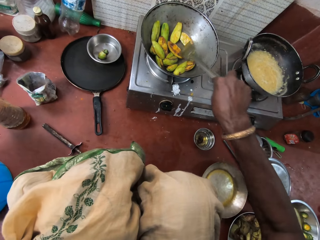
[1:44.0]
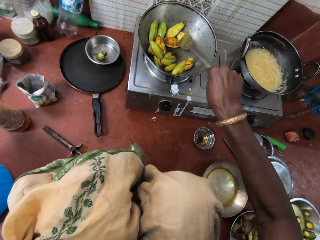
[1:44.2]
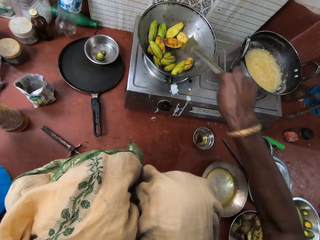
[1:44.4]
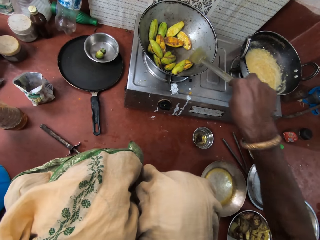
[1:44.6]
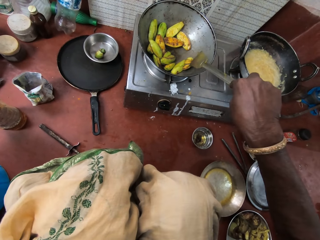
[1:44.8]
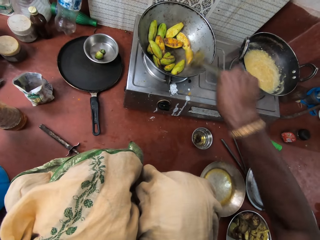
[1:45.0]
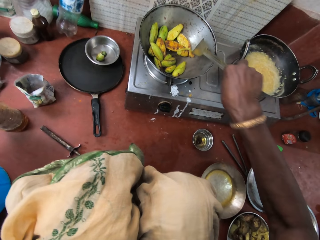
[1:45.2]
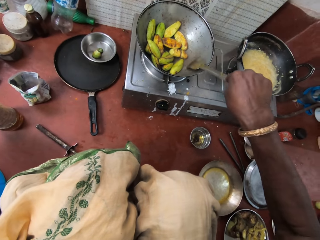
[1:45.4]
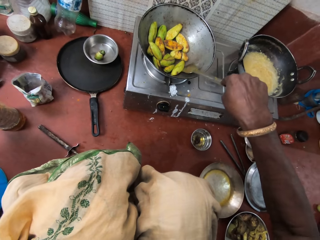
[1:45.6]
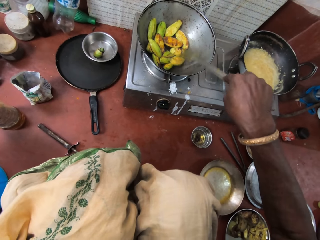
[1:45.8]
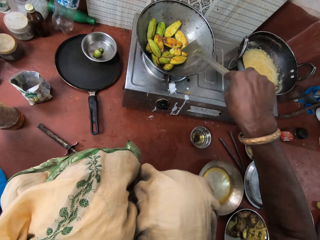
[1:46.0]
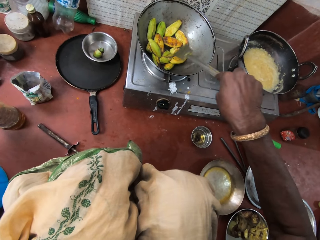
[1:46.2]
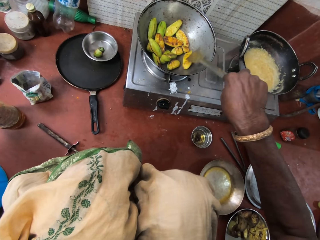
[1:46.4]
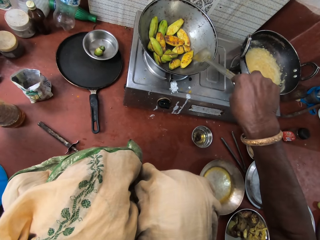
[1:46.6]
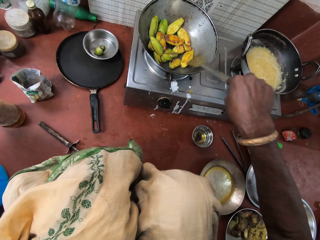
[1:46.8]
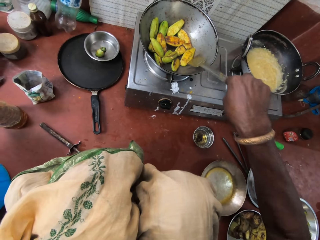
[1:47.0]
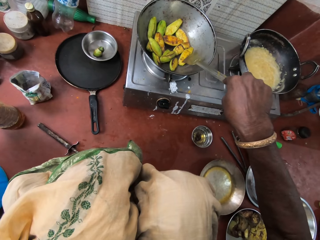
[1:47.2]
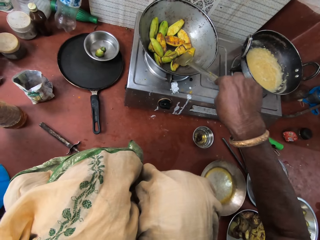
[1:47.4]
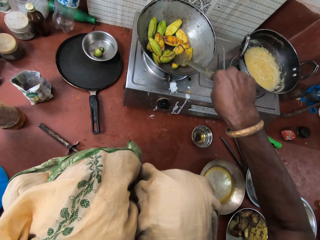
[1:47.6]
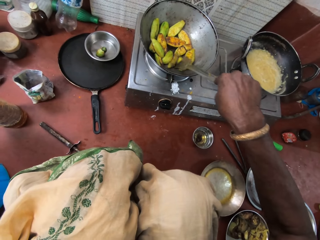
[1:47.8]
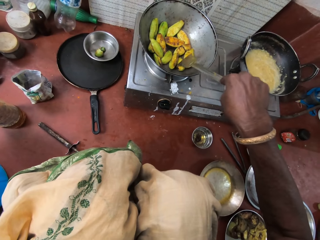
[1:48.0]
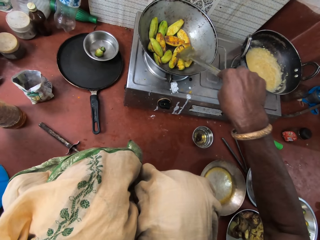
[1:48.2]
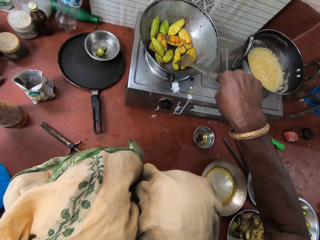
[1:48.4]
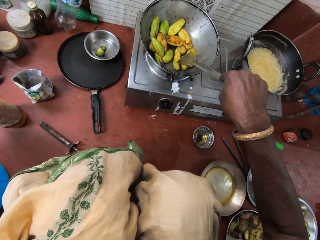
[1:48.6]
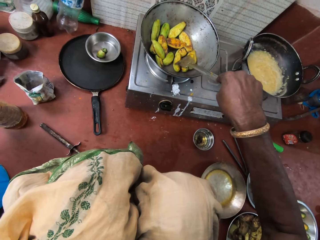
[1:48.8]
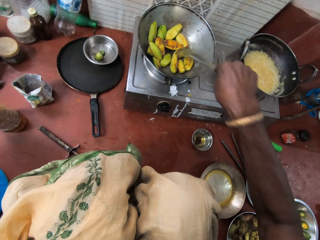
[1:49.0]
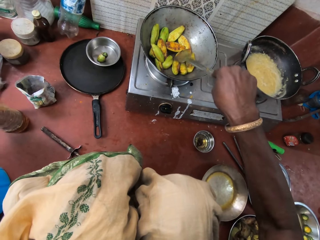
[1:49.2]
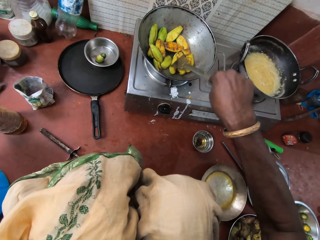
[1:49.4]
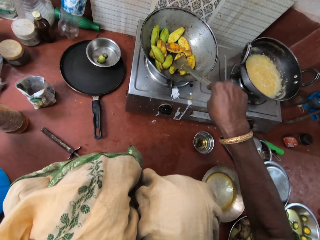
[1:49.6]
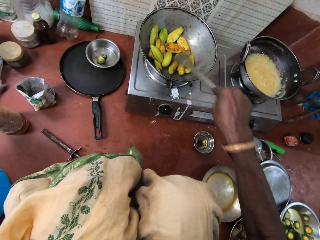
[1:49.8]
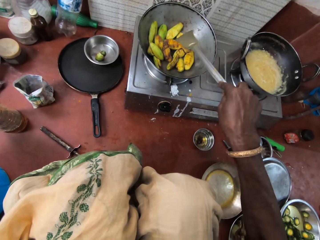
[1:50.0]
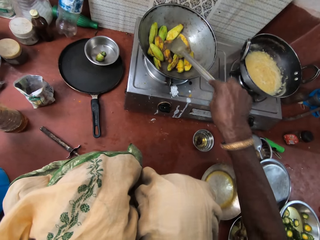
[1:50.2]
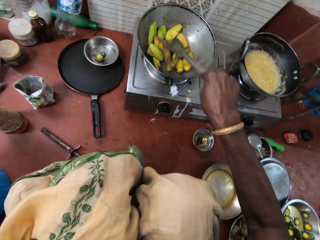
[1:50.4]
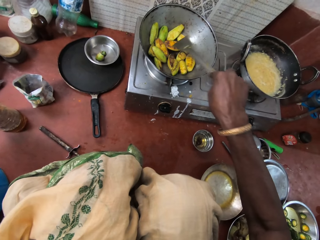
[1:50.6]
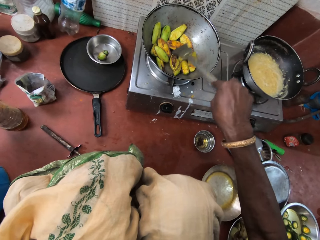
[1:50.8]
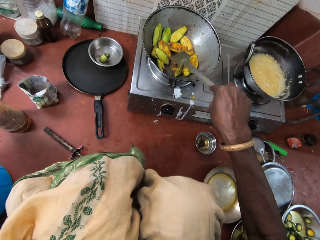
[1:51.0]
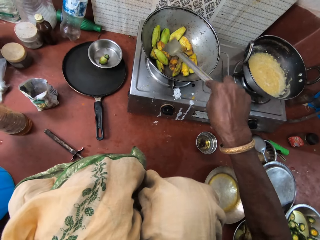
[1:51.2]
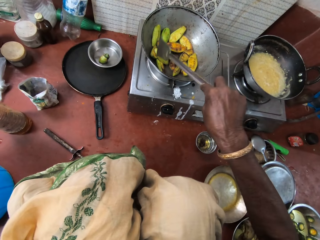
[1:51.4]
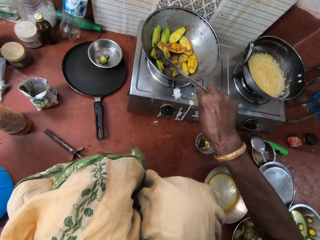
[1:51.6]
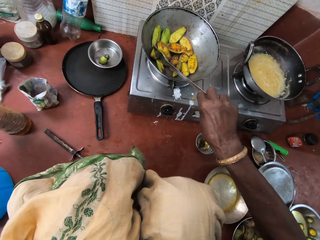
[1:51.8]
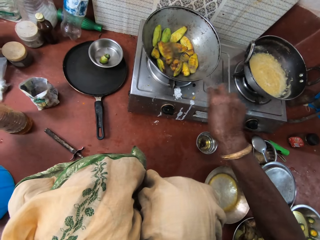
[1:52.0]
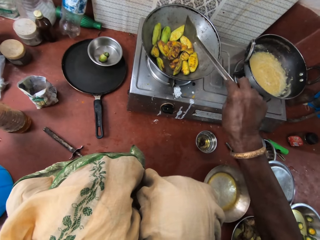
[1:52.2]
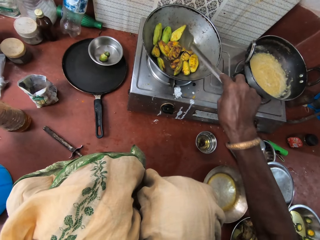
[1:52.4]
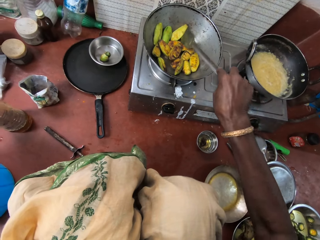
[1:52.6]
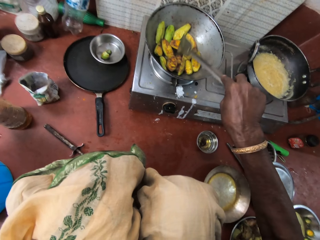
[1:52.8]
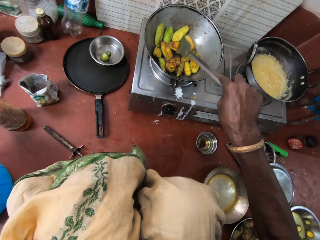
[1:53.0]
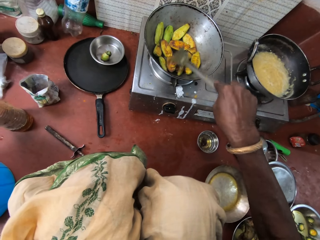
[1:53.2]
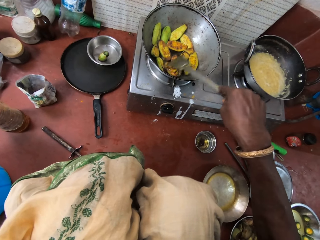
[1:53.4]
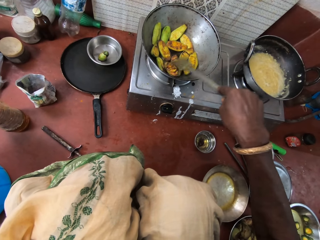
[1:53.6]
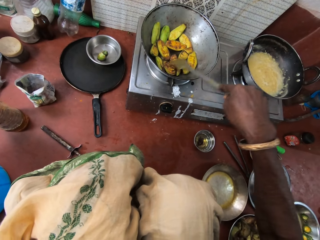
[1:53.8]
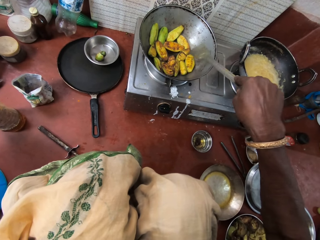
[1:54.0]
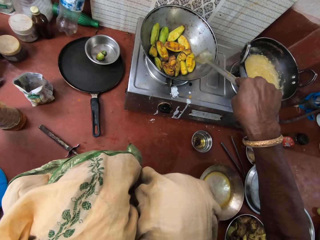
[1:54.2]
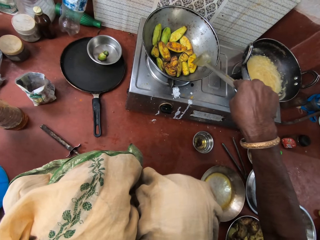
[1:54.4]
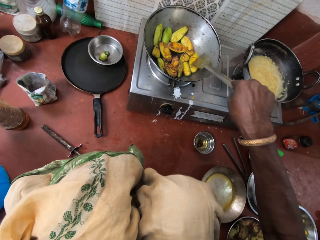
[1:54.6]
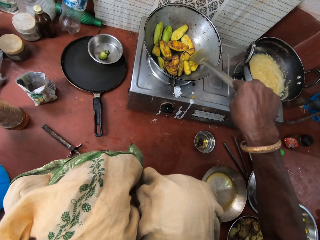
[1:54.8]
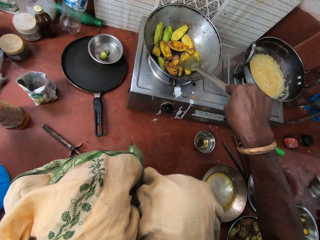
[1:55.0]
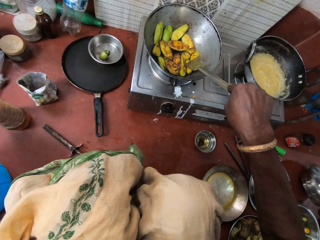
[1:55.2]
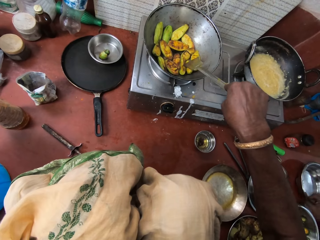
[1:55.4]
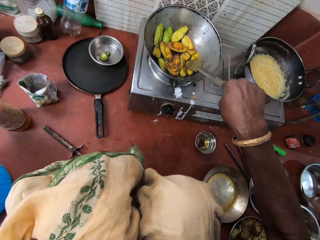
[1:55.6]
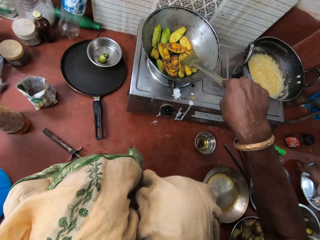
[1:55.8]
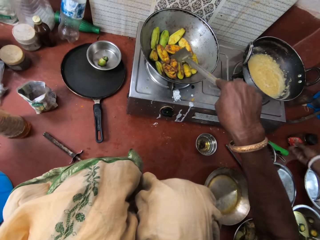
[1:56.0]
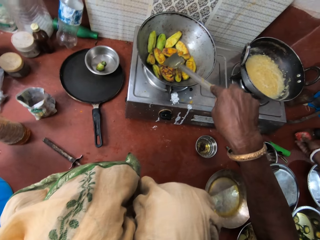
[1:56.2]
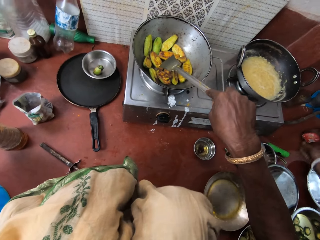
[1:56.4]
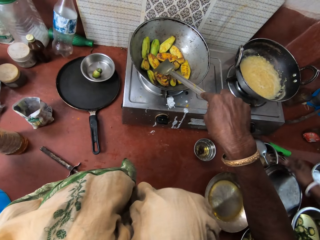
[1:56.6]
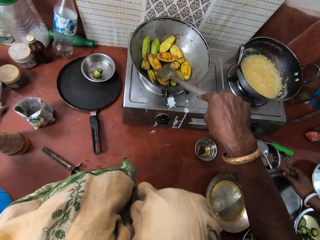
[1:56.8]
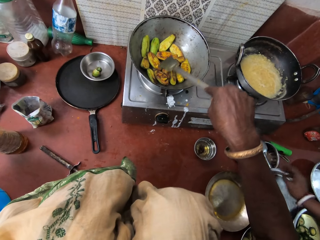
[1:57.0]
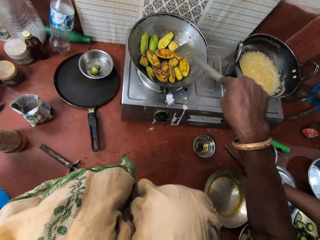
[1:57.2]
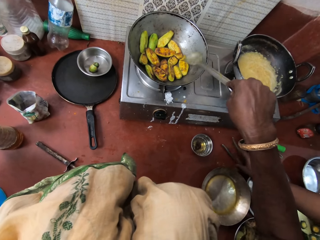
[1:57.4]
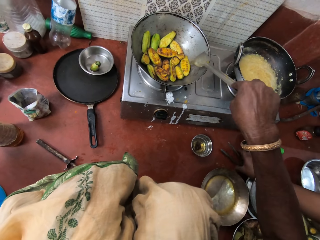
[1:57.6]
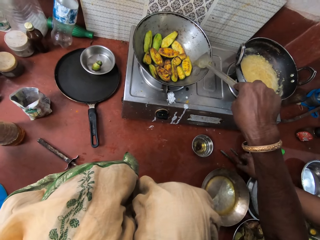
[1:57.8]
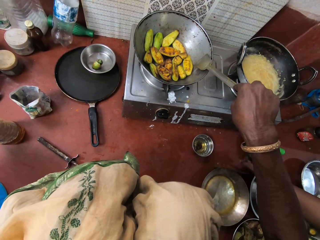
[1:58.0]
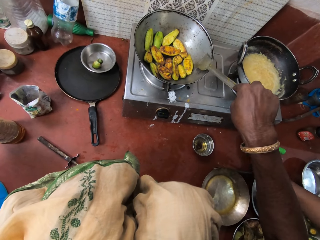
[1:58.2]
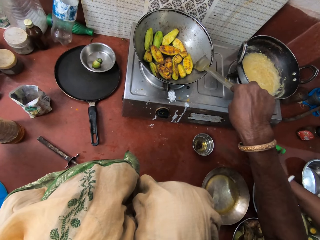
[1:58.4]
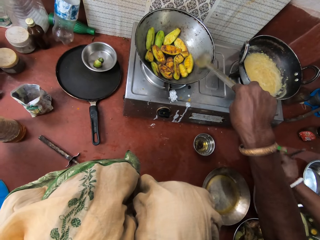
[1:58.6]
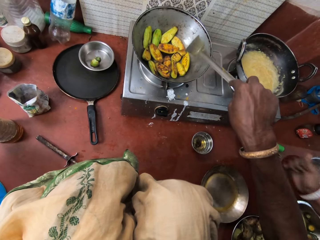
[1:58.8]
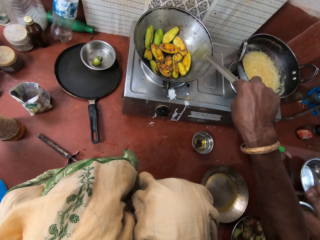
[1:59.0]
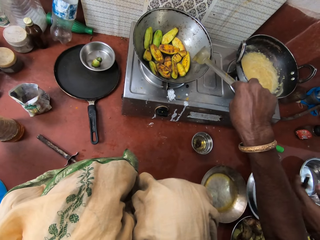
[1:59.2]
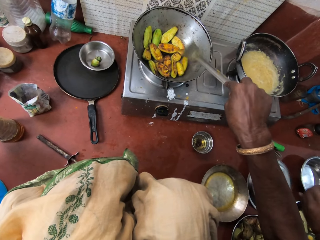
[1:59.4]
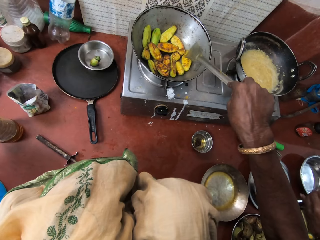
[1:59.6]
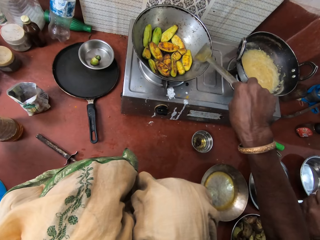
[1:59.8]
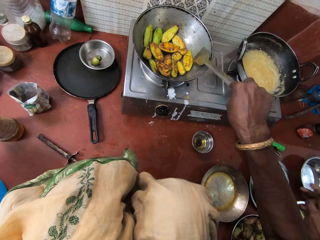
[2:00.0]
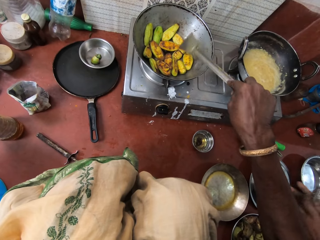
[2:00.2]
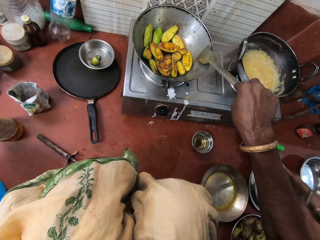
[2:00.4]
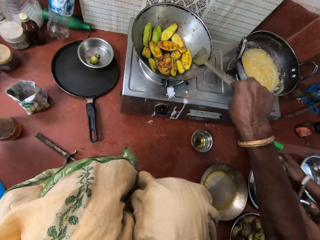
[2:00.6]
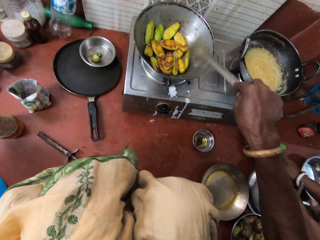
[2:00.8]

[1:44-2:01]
The camera wearer stirs food with a spoon in the kitchen. A person picks a spoon from the floor. The camera wearer stirs the food with the spoon in the kitchen.

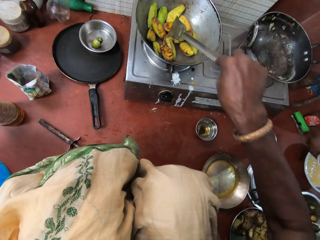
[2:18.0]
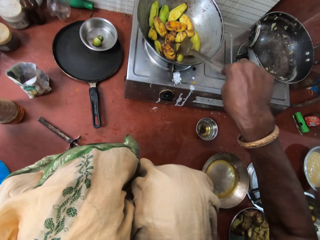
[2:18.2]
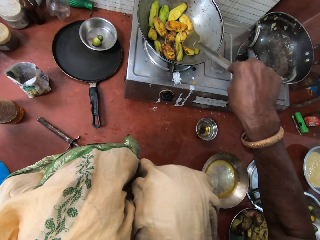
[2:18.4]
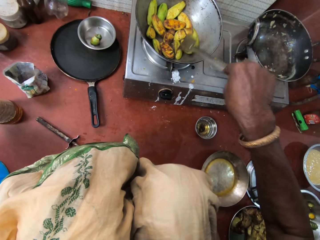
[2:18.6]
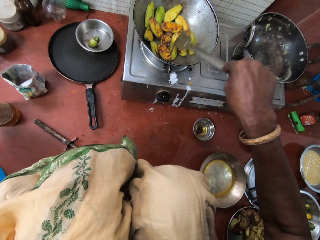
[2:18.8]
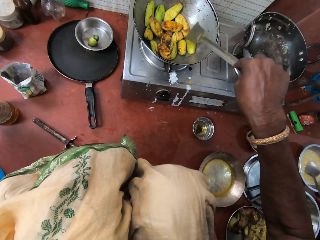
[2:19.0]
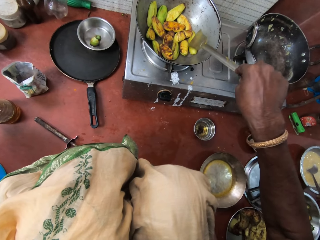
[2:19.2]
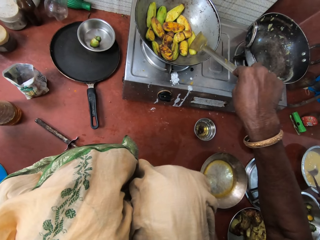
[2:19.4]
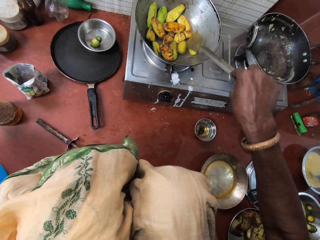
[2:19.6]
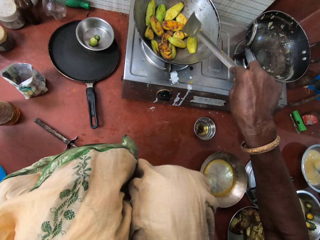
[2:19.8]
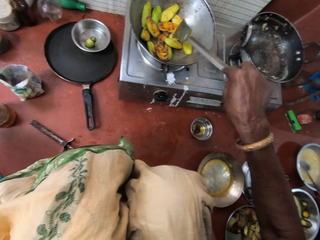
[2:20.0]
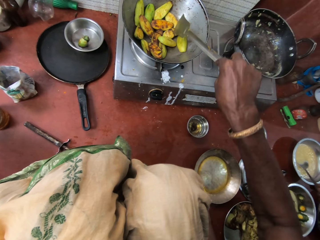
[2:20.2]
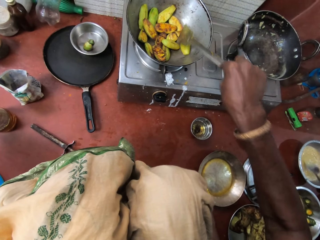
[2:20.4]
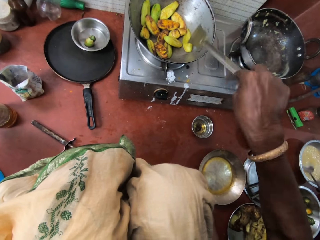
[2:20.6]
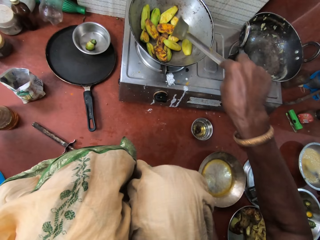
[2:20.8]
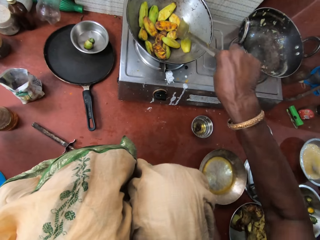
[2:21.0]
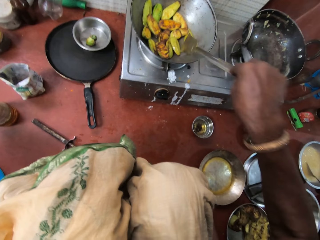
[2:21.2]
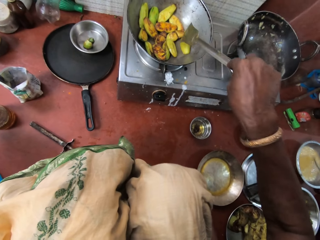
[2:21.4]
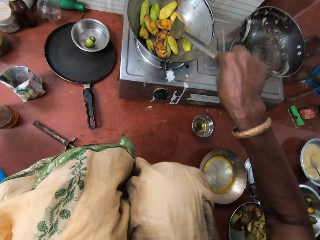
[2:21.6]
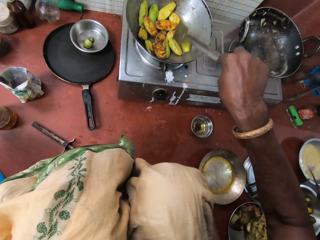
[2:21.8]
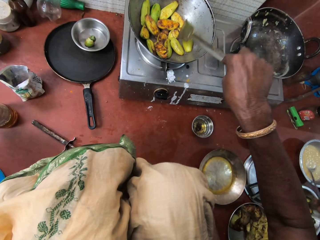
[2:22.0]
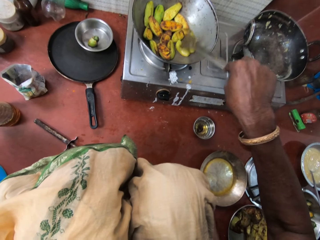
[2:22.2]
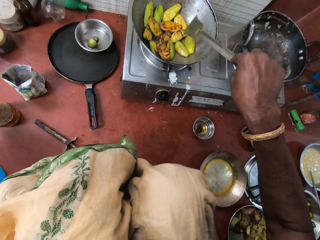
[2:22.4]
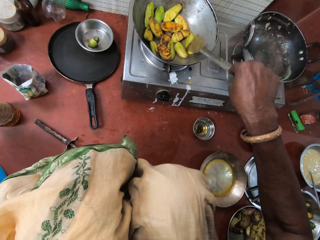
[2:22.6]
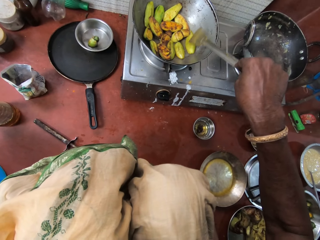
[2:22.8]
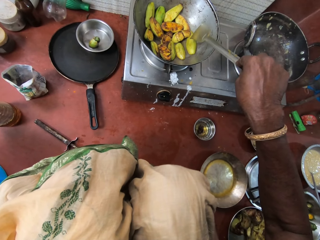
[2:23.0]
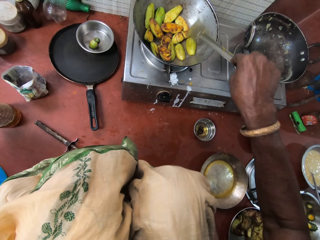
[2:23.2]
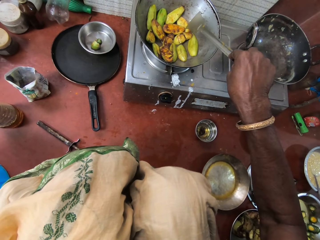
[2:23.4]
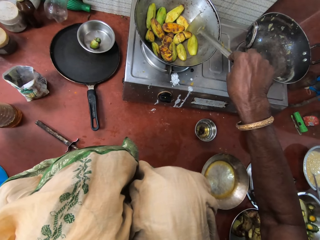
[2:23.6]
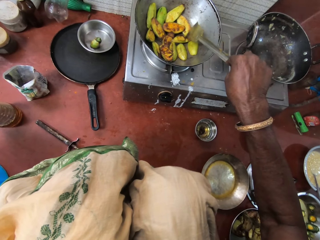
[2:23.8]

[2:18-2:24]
A woman stirs the oat inside the plate with the spoon.
